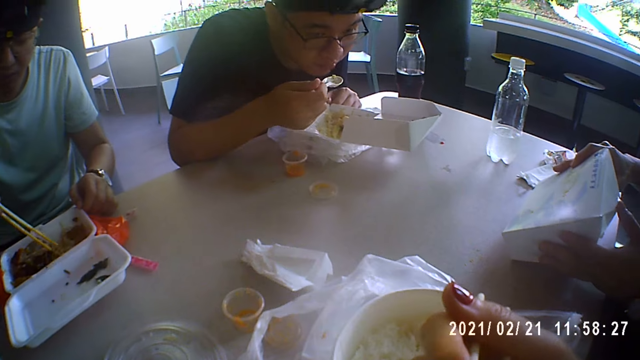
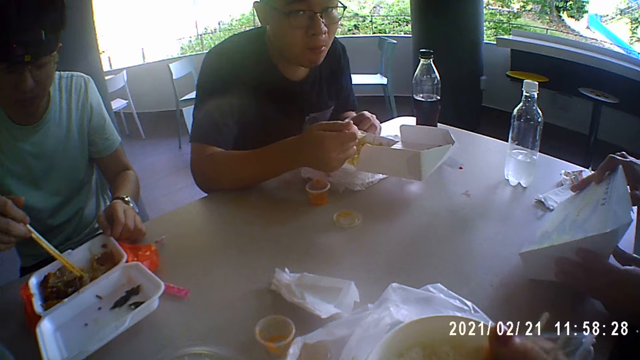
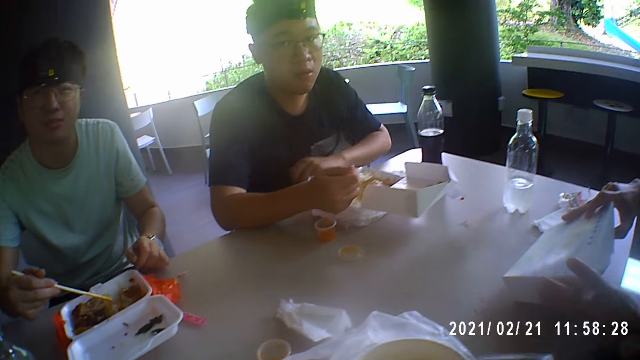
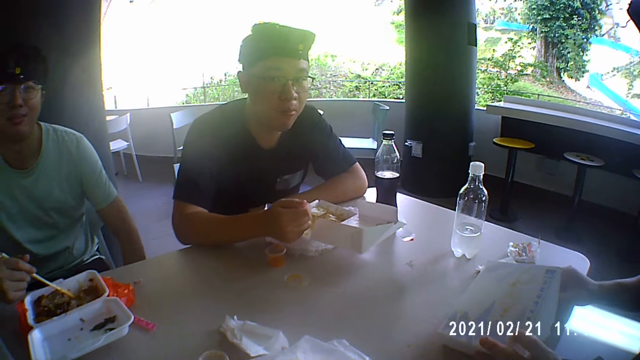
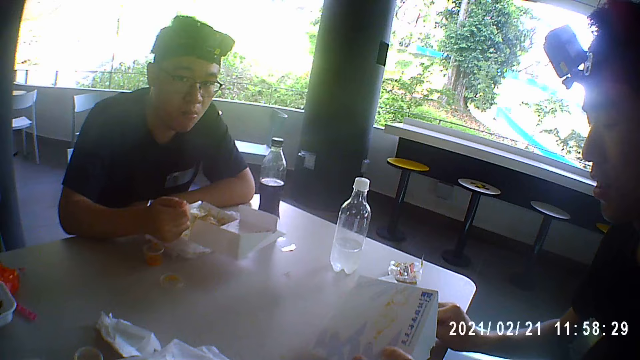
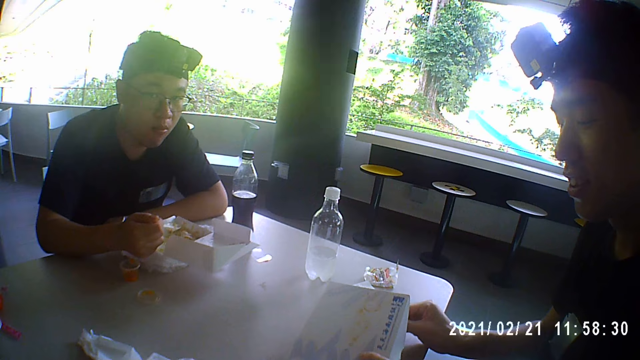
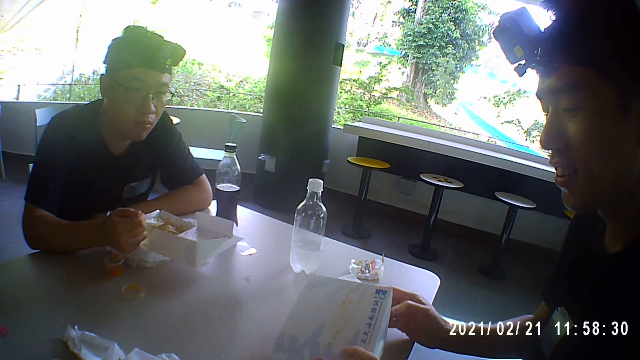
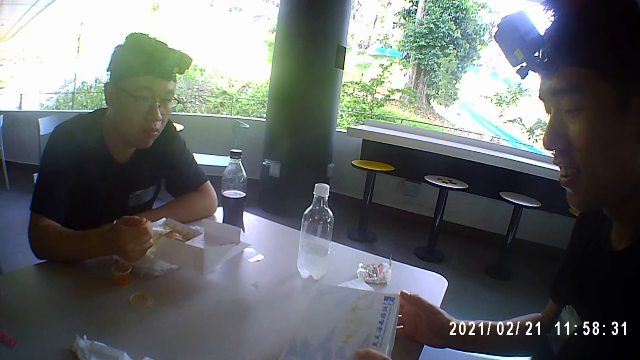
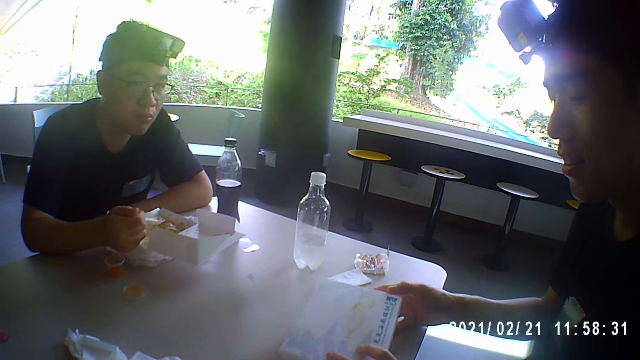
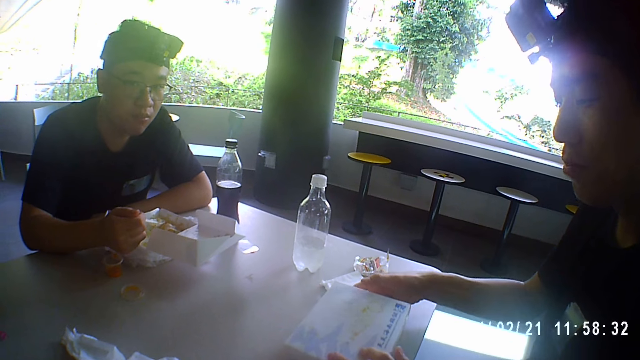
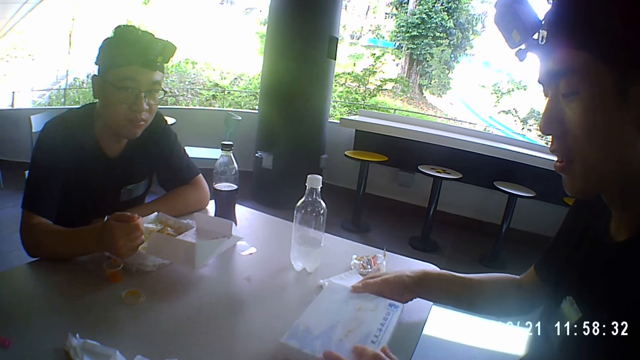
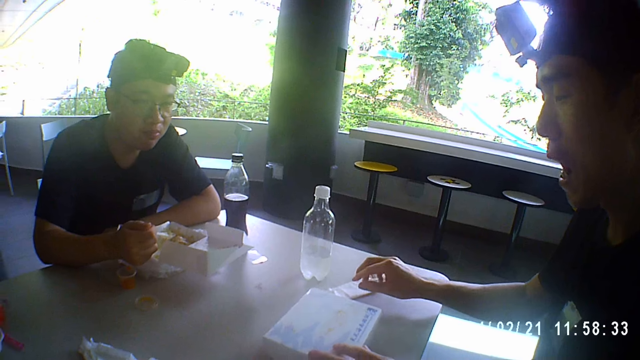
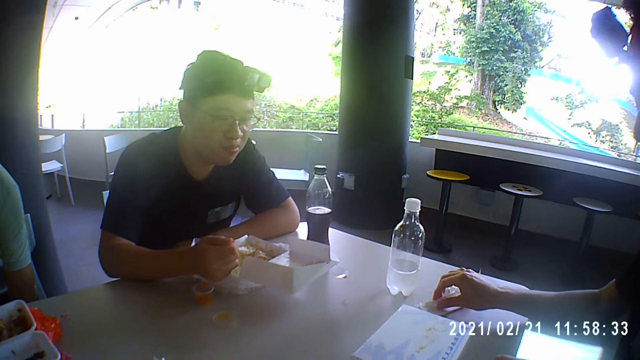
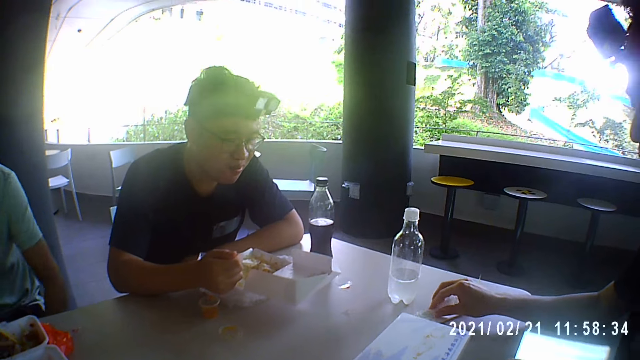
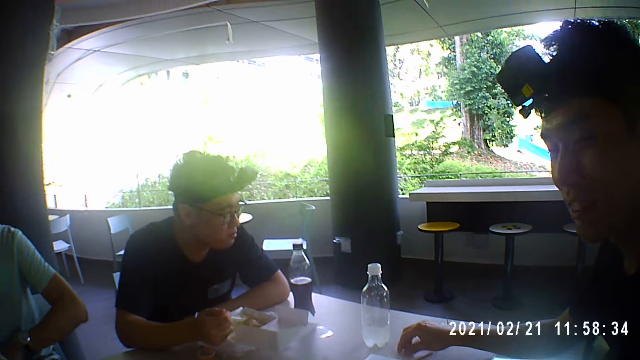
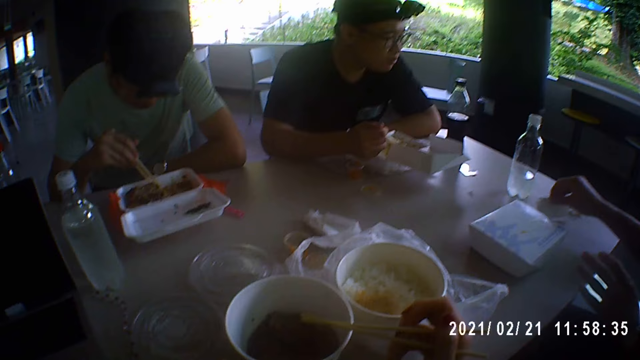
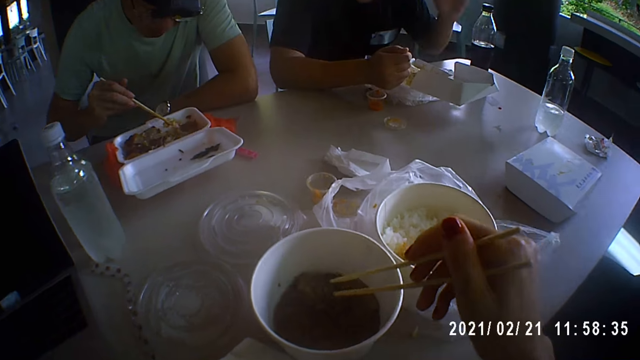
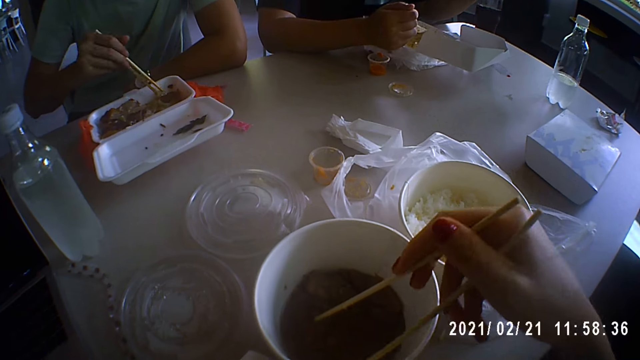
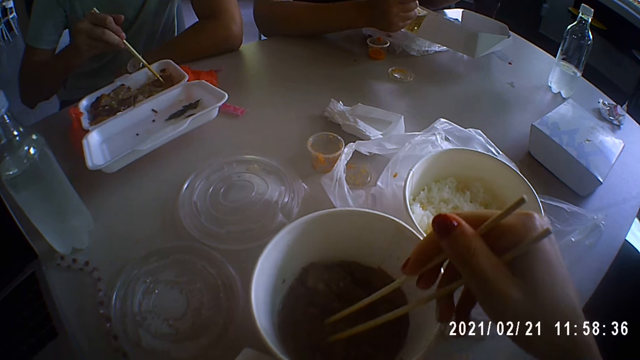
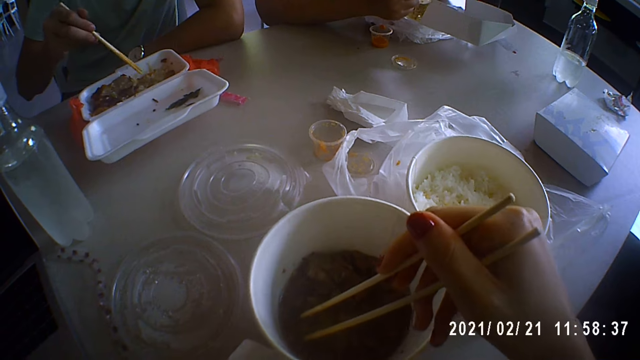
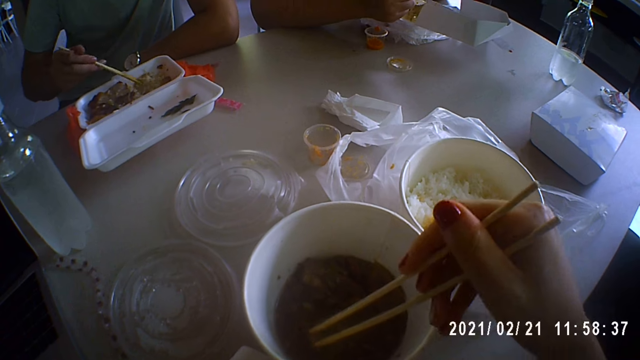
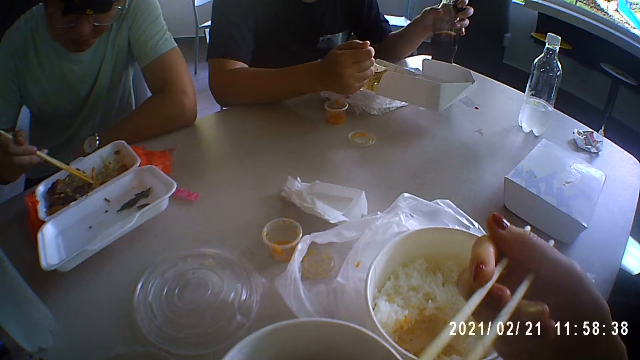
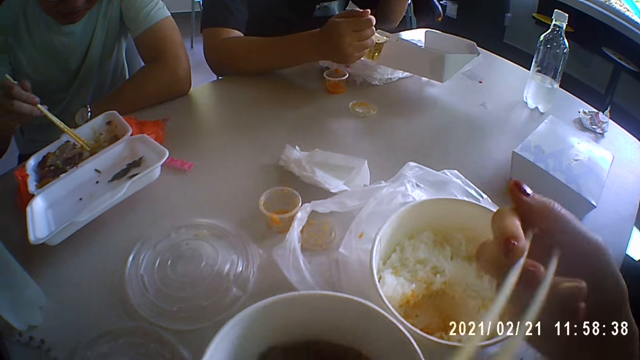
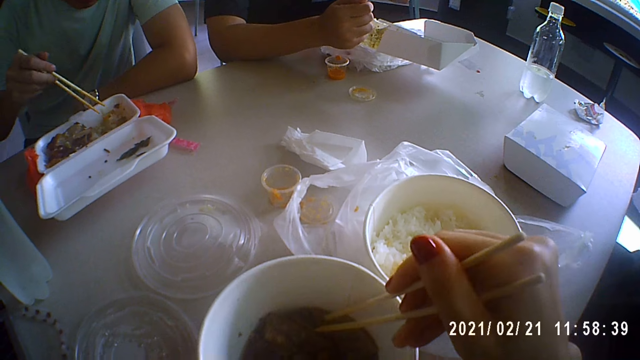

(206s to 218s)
A man puts his hand down. Another man nods his head.

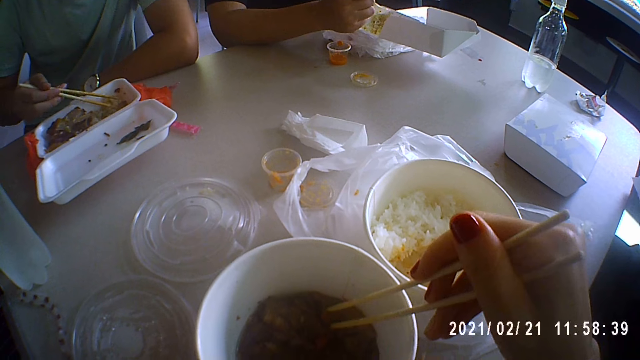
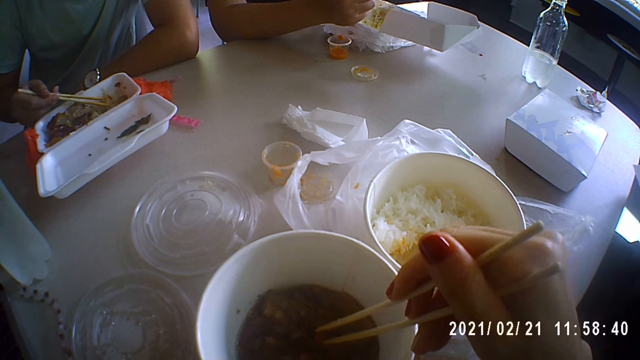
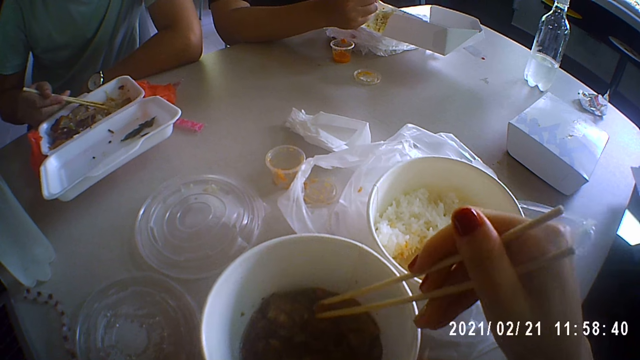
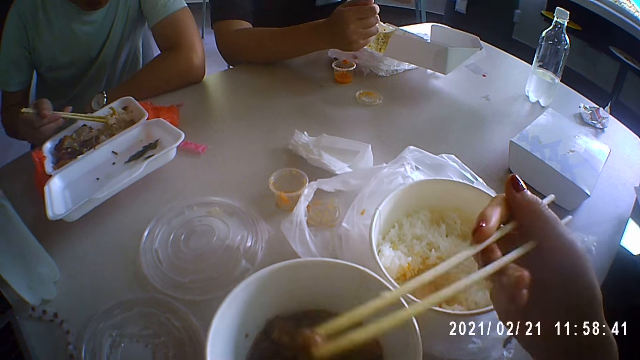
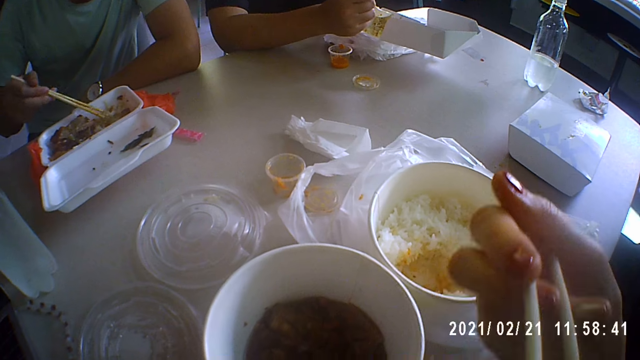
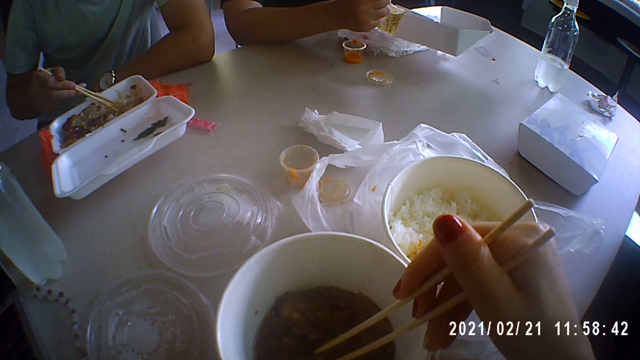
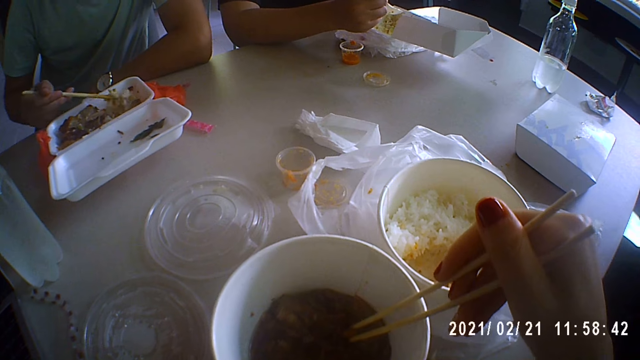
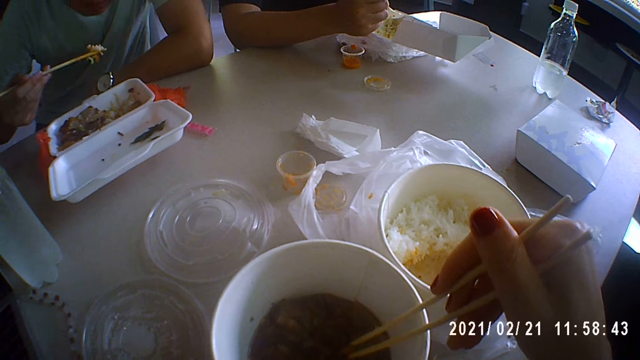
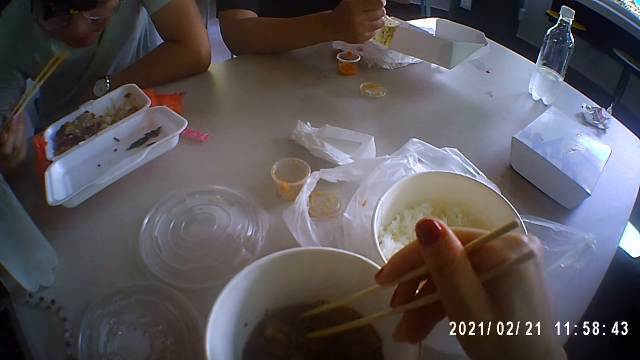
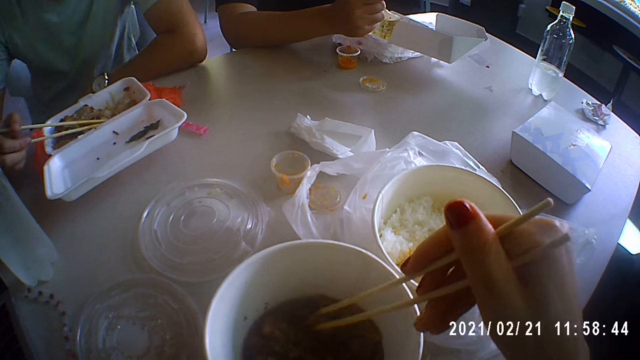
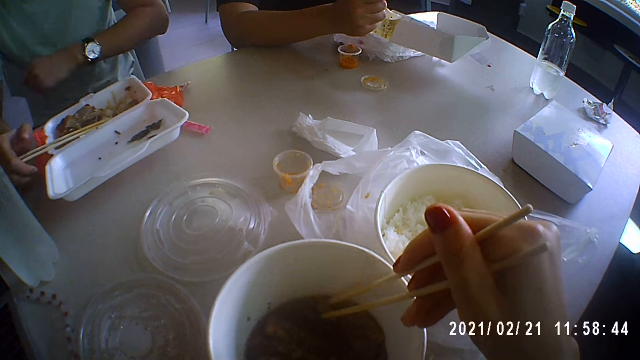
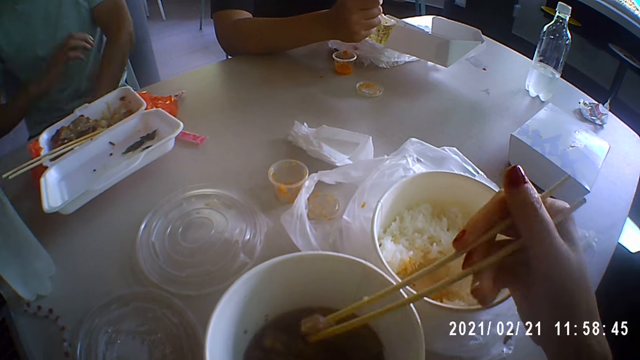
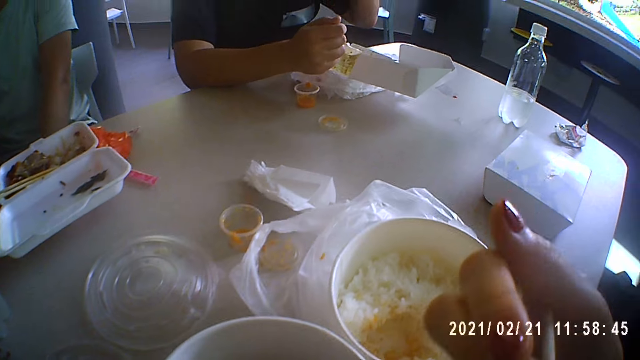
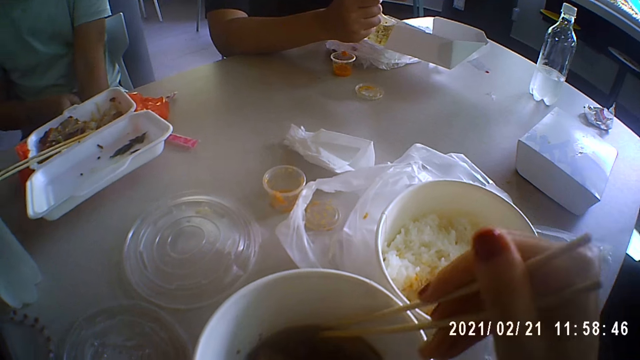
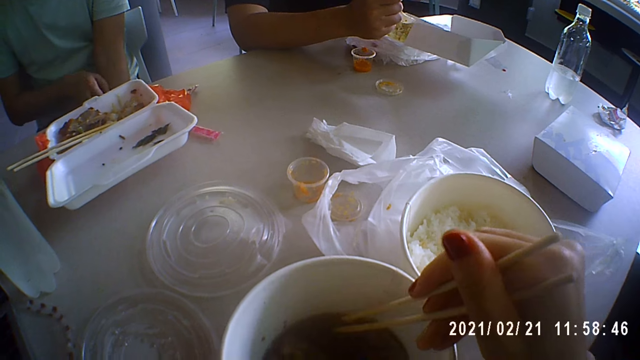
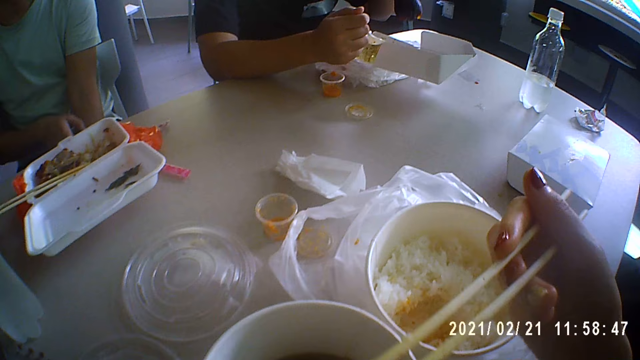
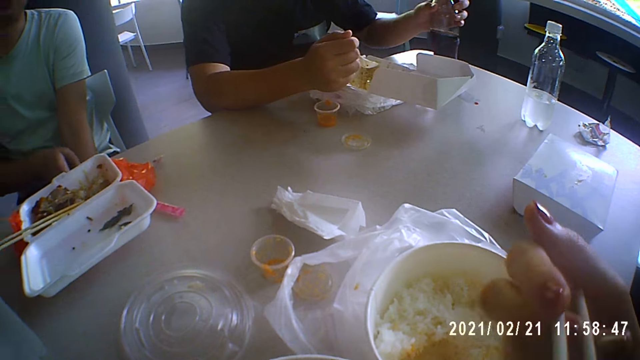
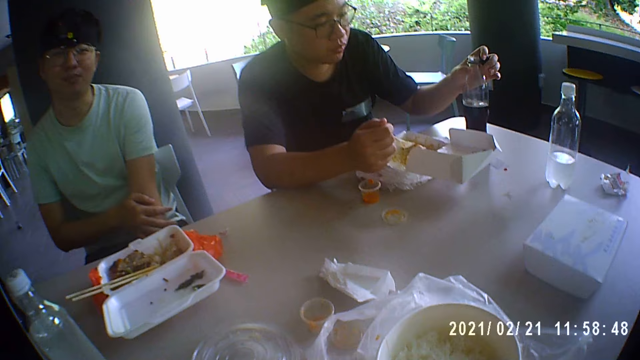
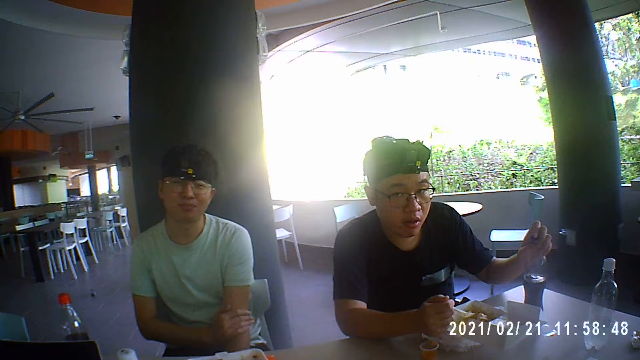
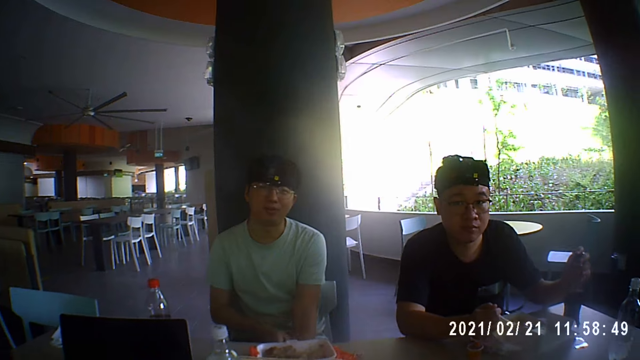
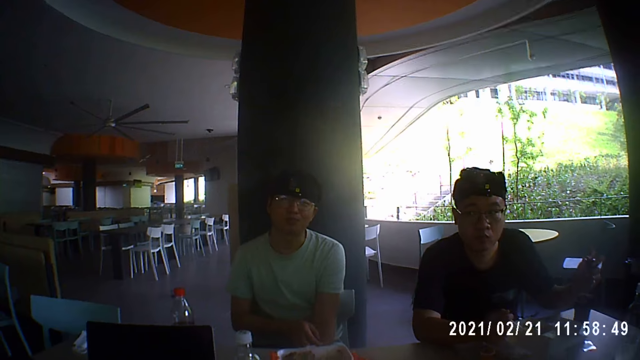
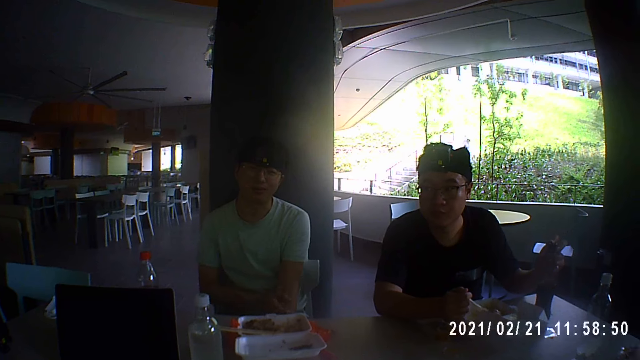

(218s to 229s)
A man scratches his hand. Another man puts the bottle on the table.
